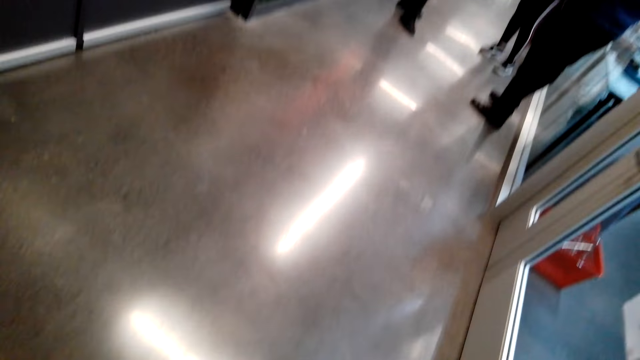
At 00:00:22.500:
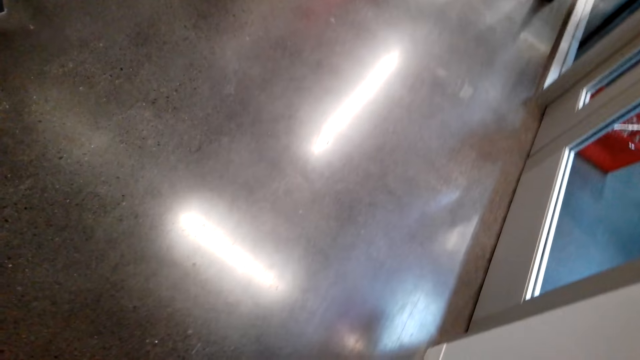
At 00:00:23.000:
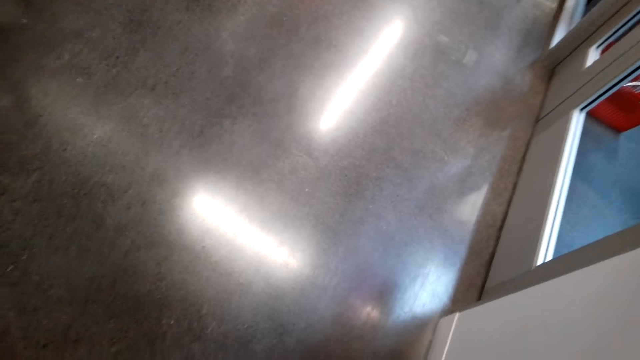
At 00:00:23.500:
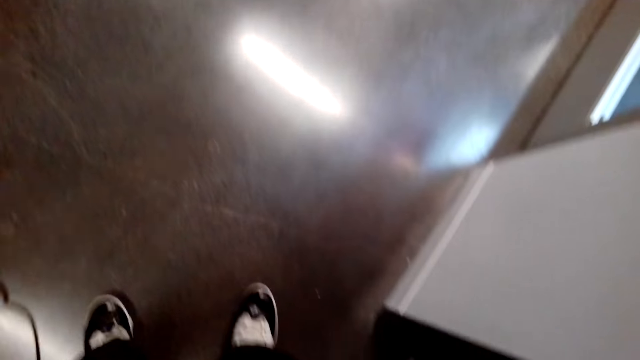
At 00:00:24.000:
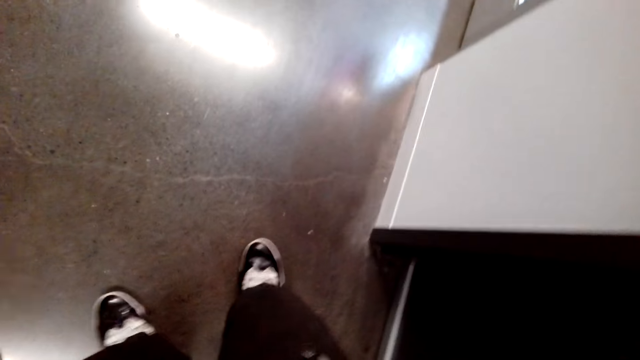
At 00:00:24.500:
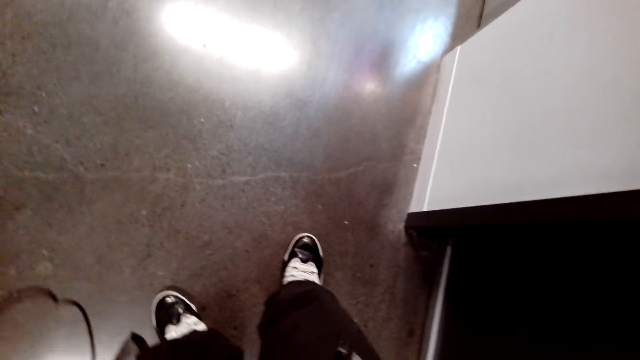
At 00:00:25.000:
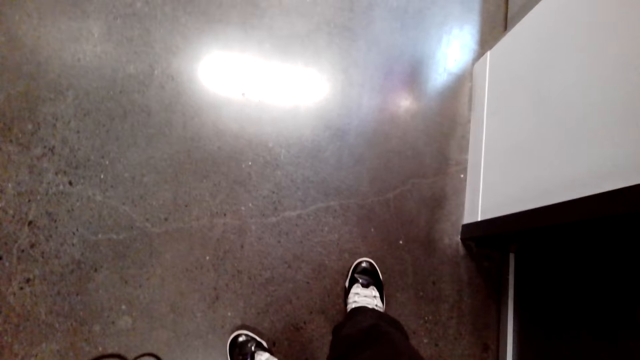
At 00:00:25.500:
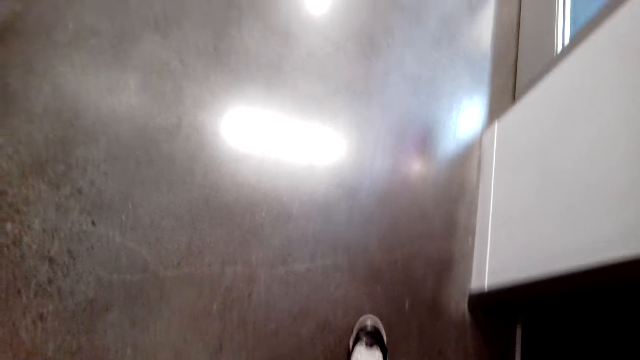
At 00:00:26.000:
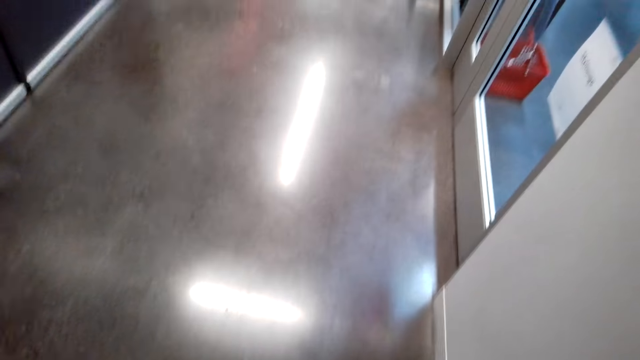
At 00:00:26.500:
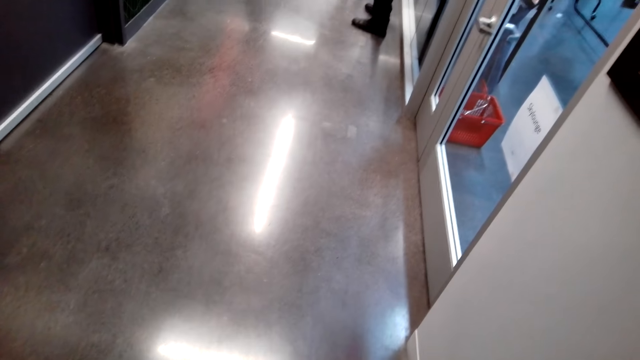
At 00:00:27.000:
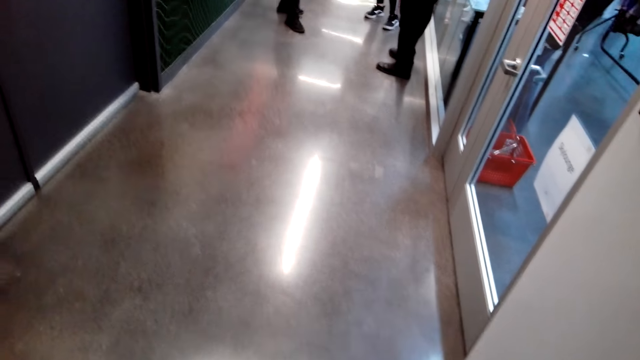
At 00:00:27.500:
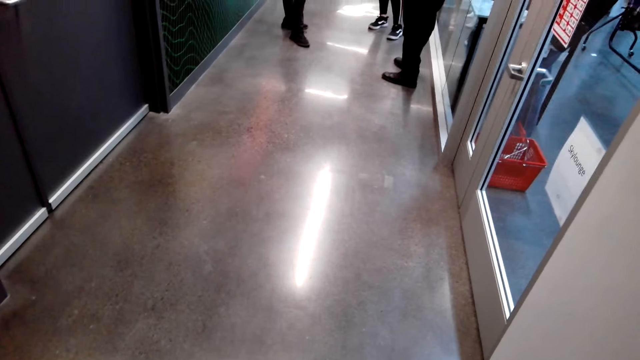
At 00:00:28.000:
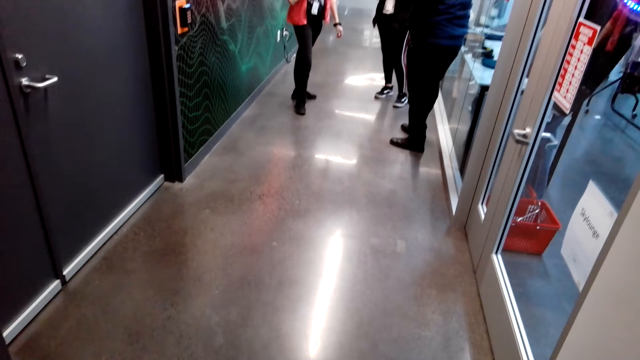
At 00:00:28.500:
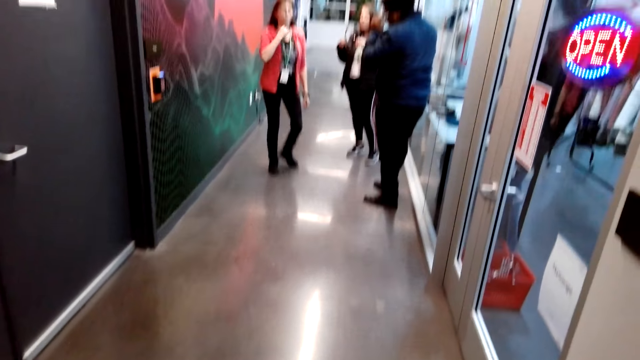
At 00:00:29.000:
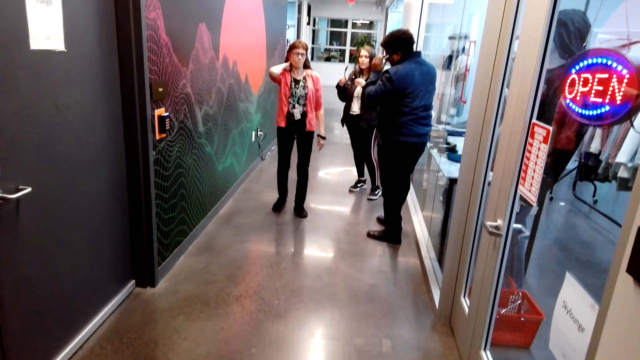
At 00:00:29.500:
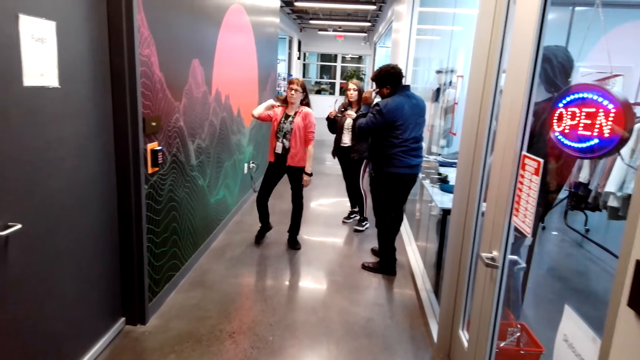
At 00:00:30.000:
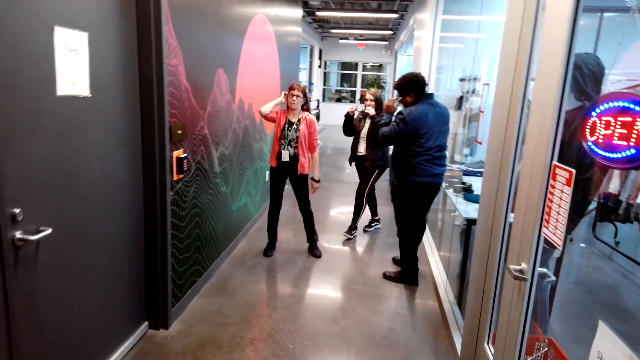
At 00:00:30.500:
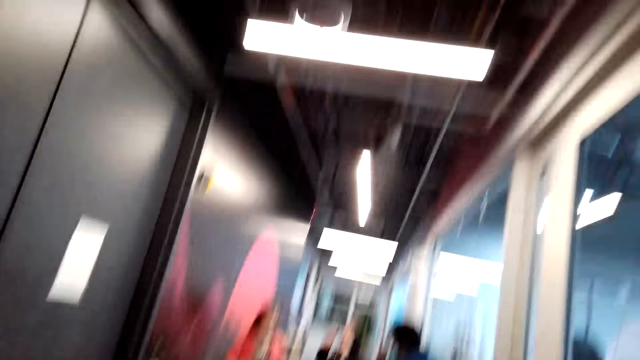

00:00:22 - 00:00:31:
The camera wearer looks around.

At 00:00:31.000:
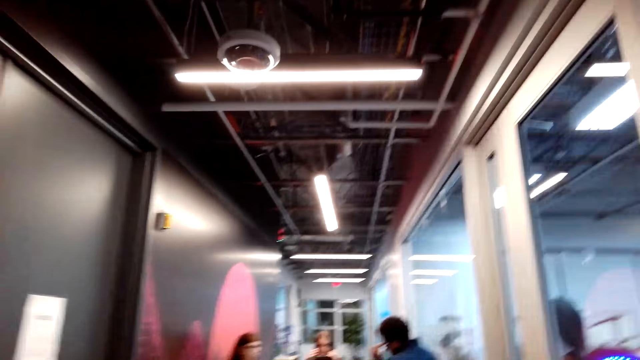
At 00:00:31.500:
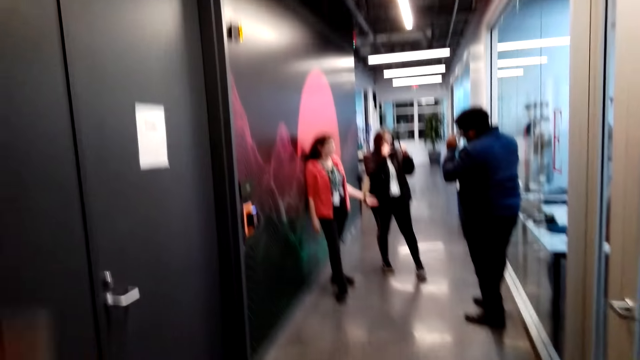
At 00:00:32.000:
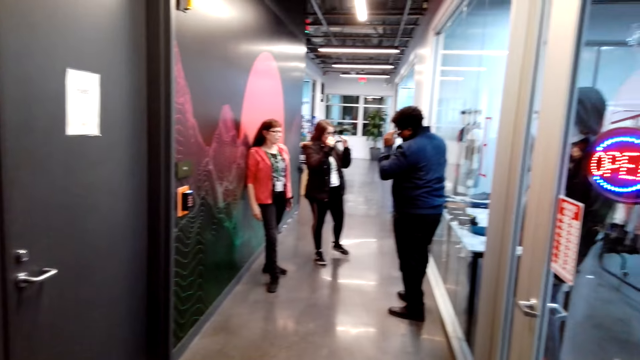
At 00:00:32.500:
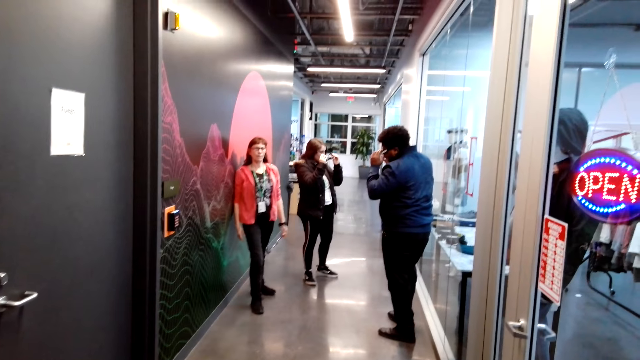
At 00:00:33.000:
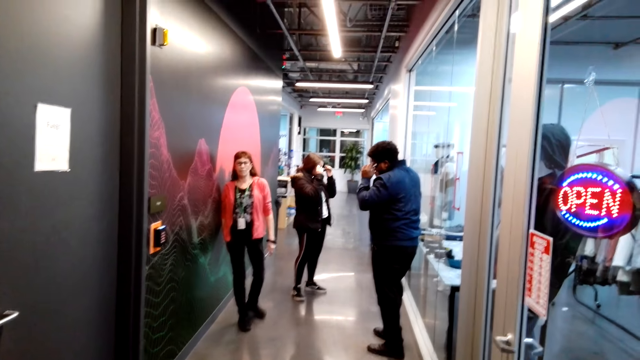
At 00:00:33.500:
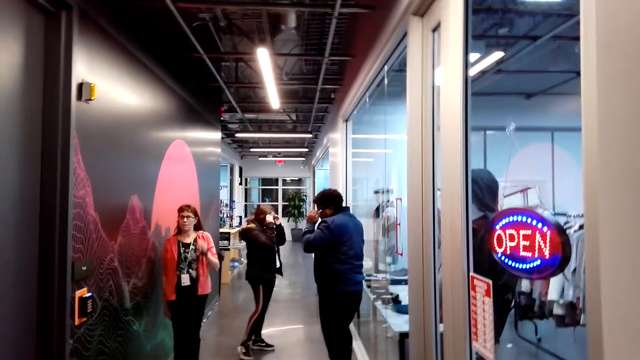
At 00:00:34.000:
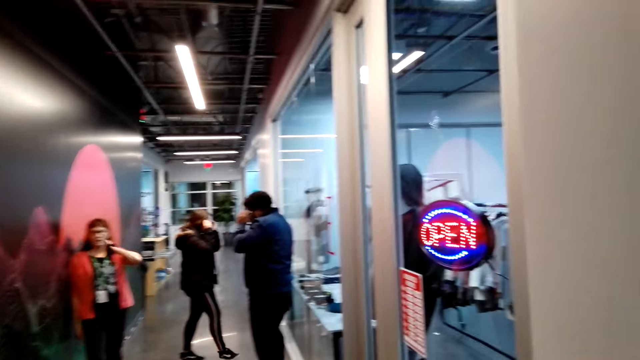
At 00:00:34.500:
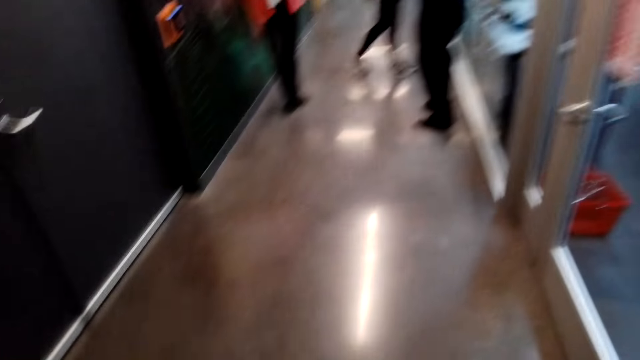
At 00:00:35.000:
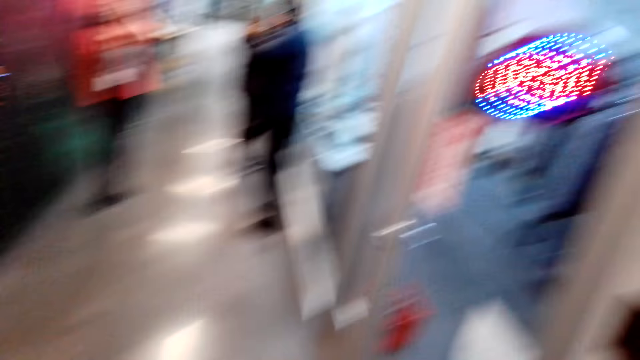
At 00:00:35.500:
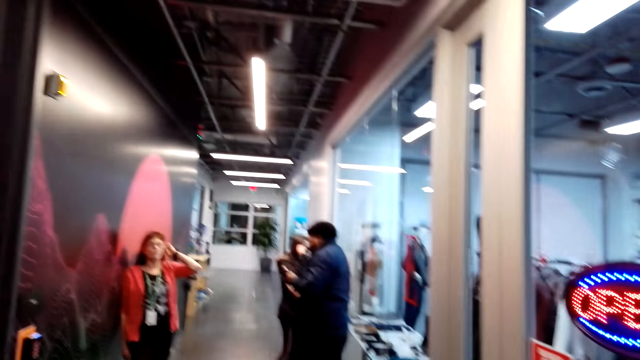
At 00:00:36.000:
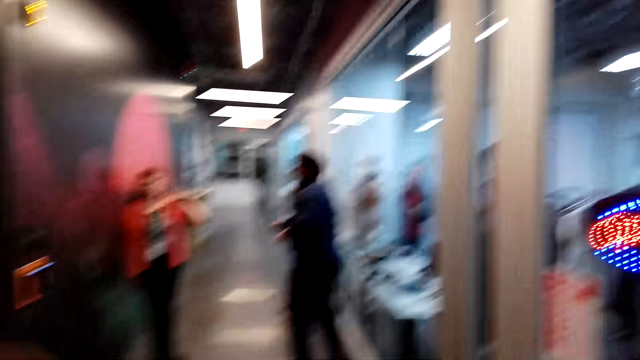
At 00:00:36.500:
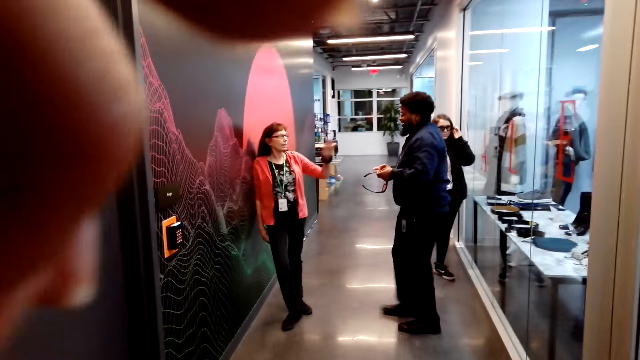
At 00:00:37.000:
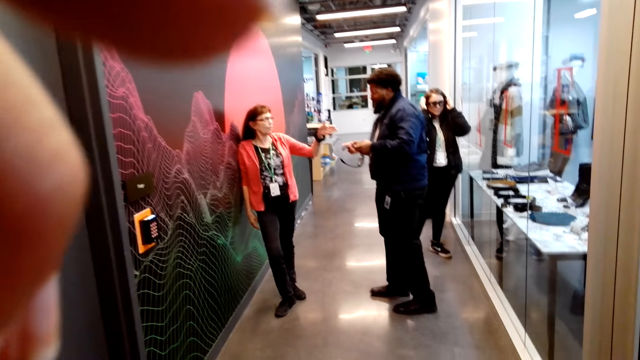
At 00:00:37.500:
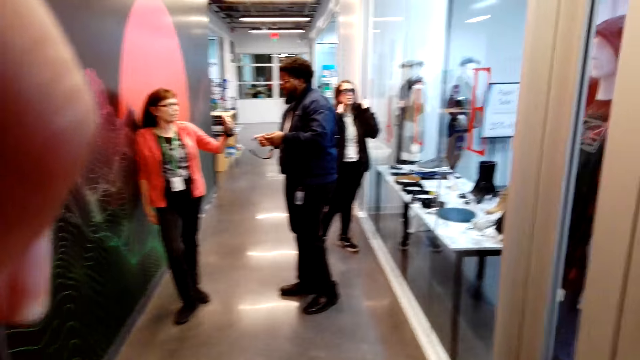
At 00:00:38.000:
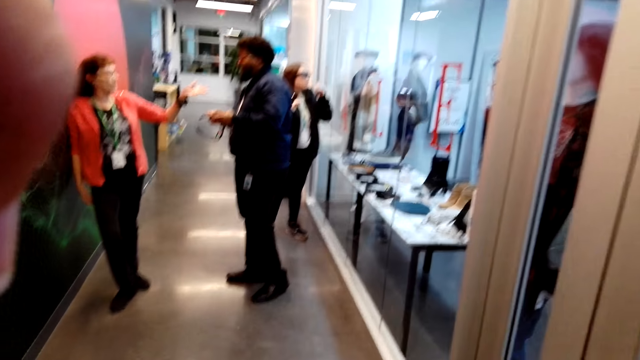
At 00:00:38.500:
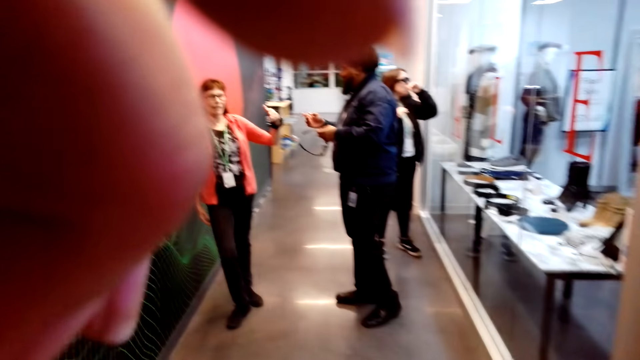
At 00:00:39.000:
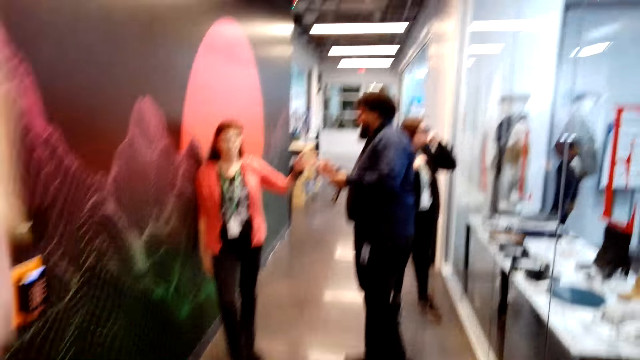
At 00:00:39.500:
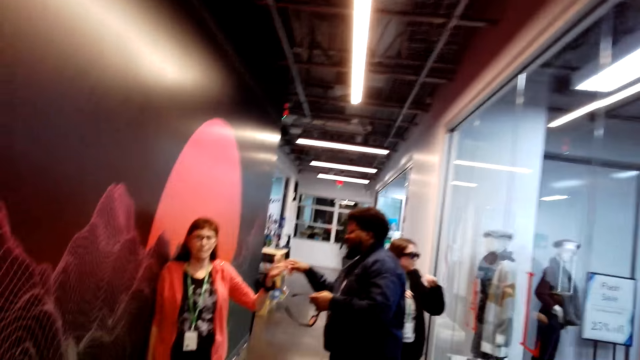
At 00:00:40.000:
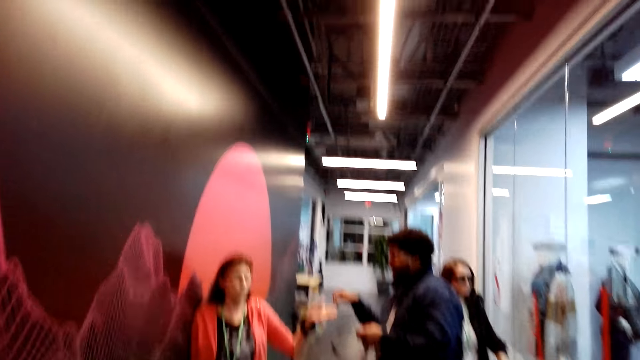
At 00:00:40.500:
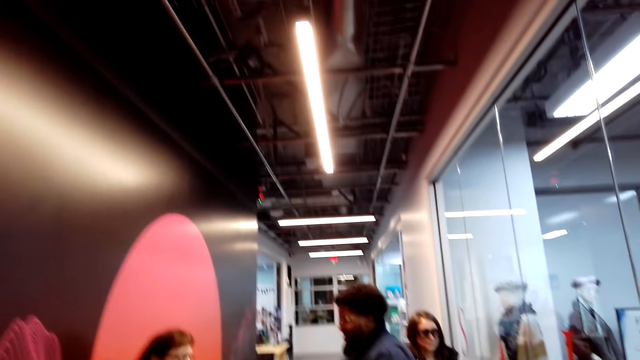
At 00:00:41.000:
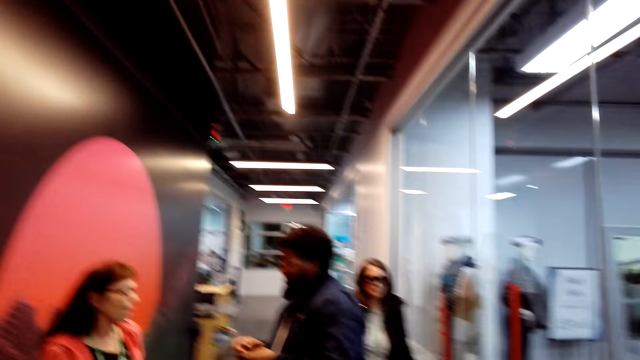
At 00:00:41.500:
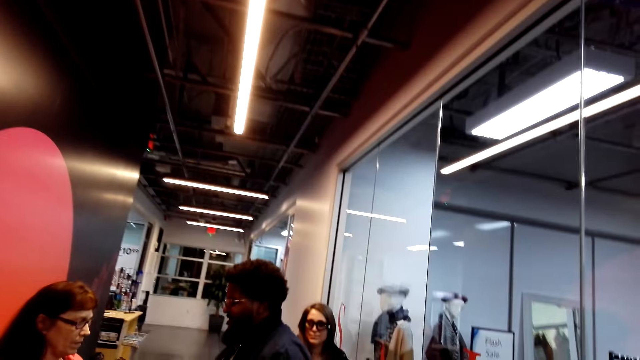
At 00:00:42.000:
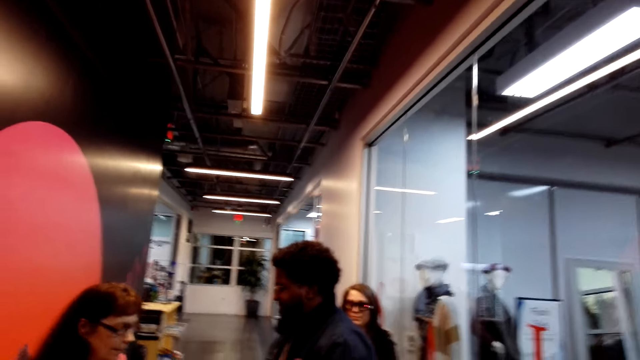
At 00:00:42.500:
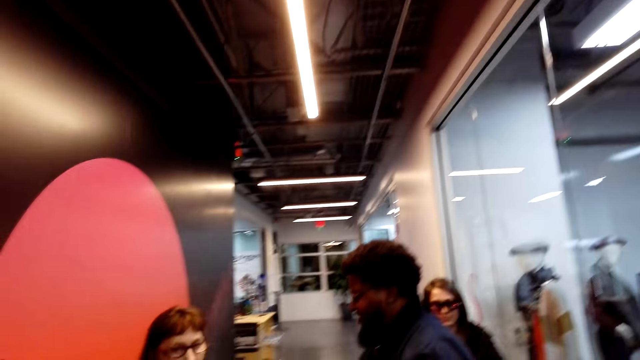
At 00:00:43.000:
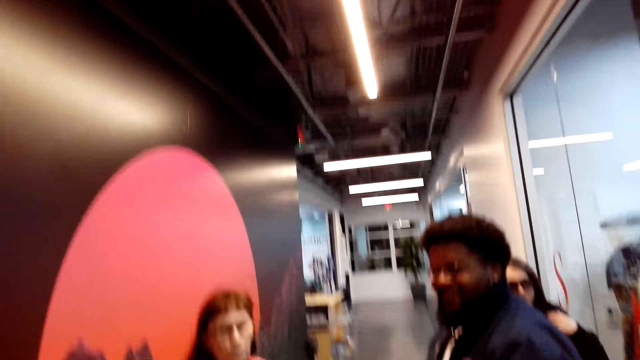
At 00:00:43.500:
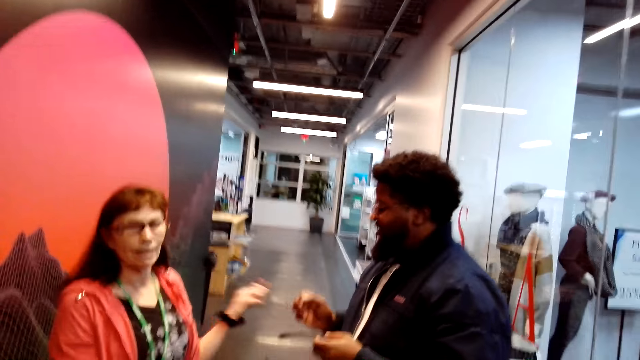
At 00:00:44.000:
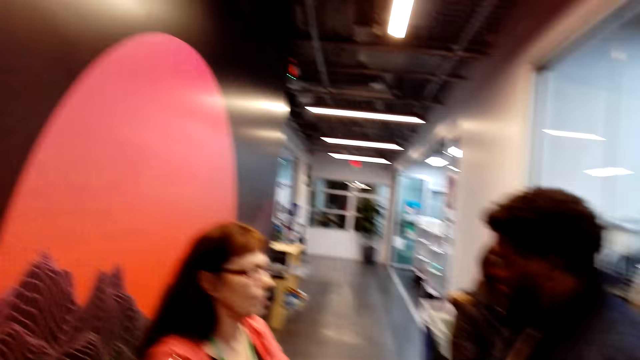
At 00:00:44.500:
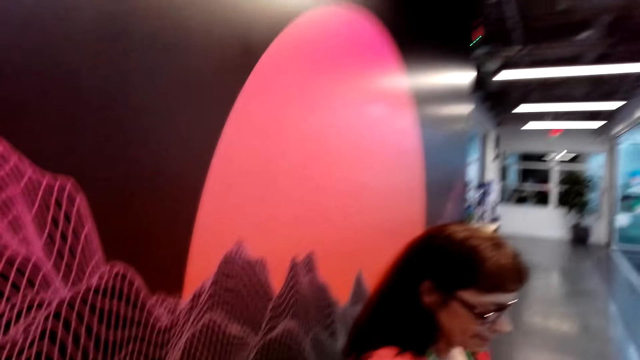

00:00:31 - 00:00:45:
The camera wearer interacts with a person. They move around. They adjust the camera. They walk around. They look around. They interact with another person.
